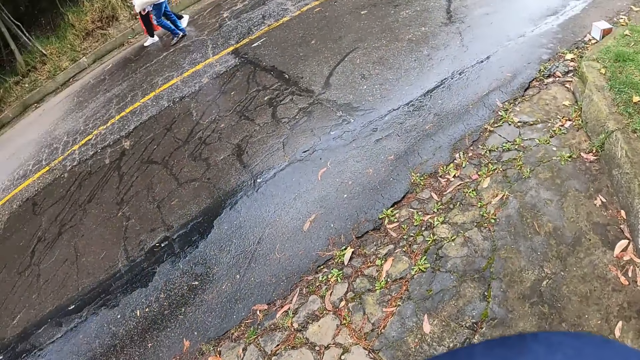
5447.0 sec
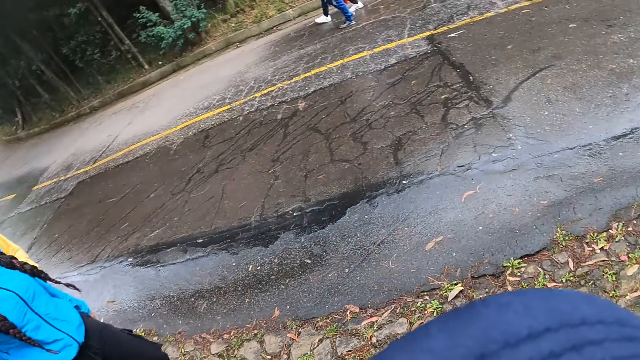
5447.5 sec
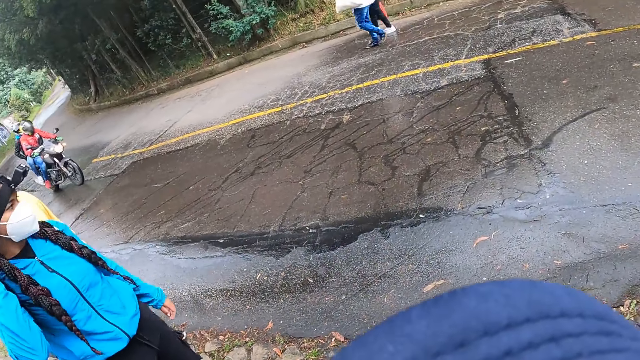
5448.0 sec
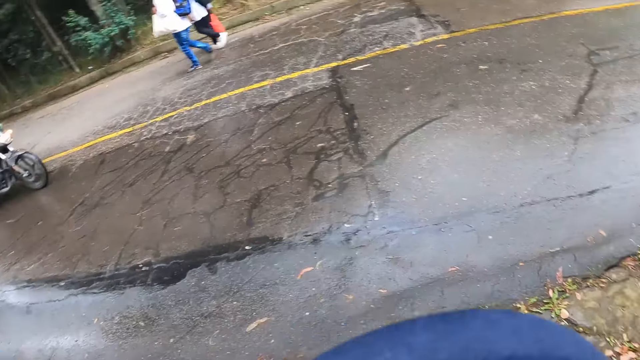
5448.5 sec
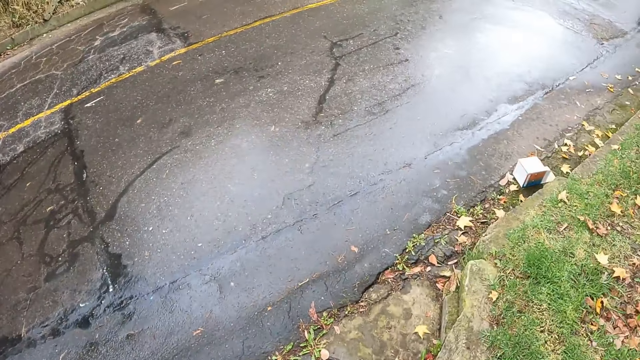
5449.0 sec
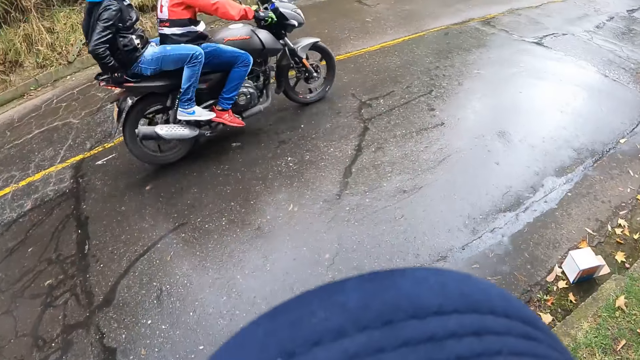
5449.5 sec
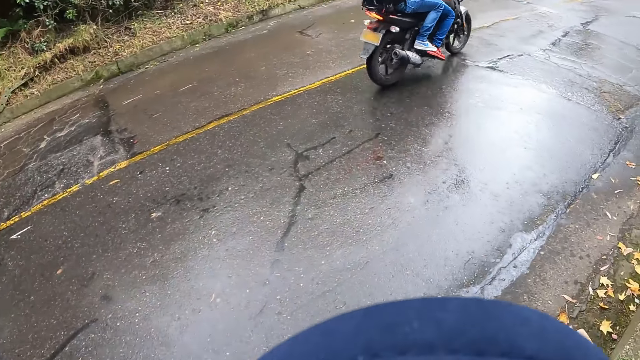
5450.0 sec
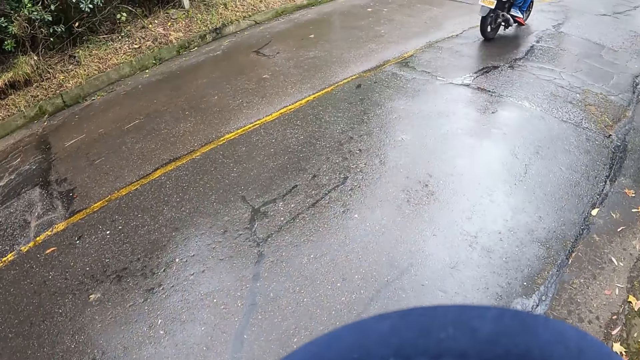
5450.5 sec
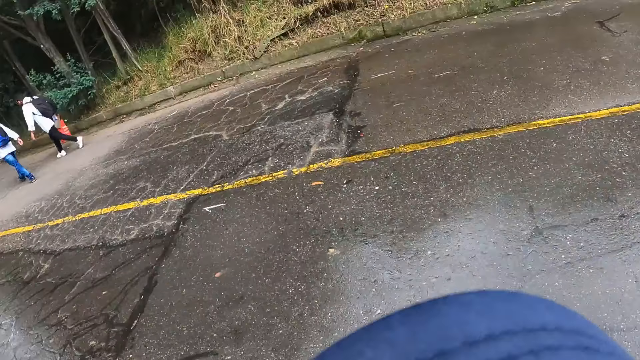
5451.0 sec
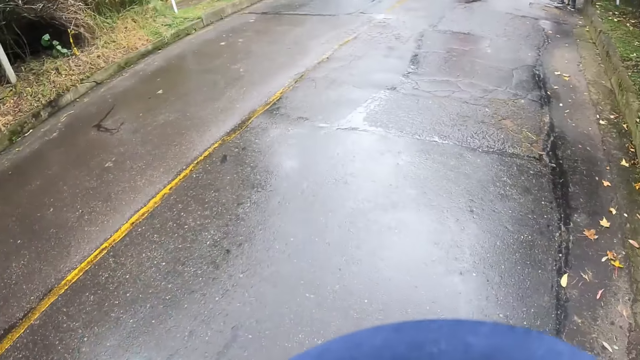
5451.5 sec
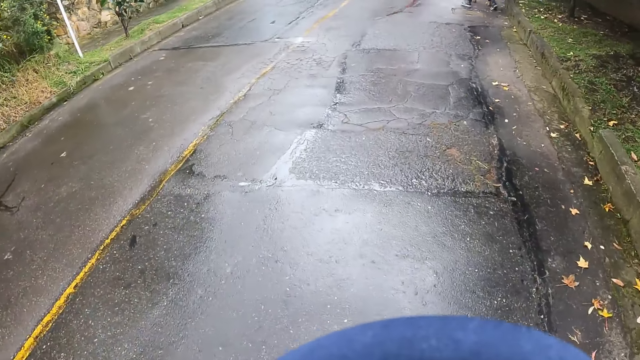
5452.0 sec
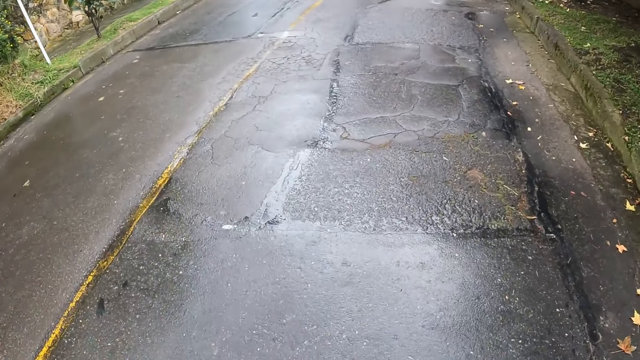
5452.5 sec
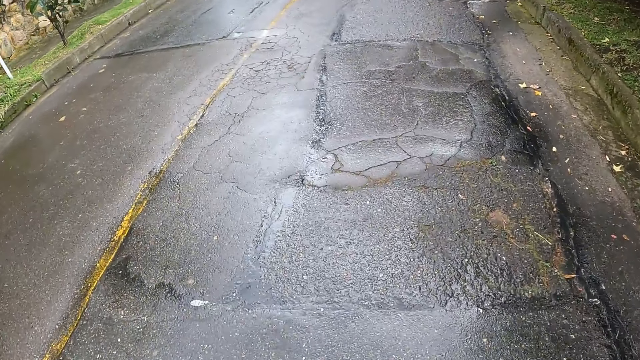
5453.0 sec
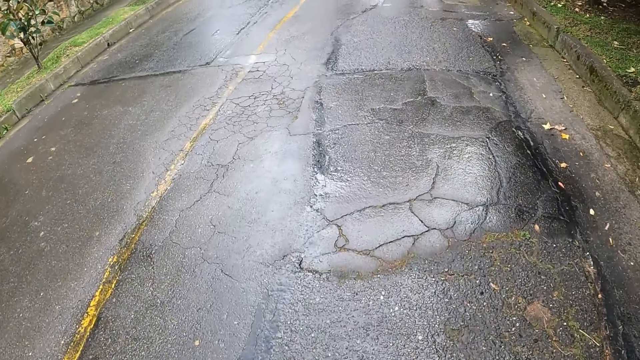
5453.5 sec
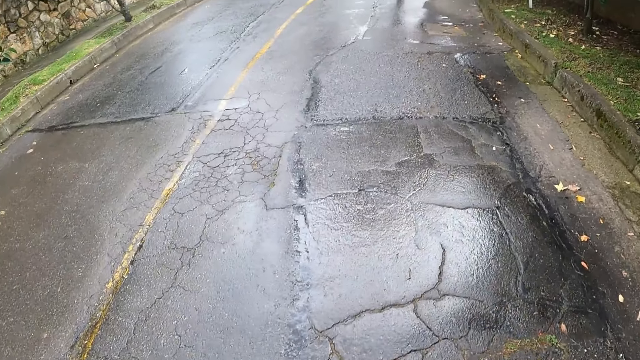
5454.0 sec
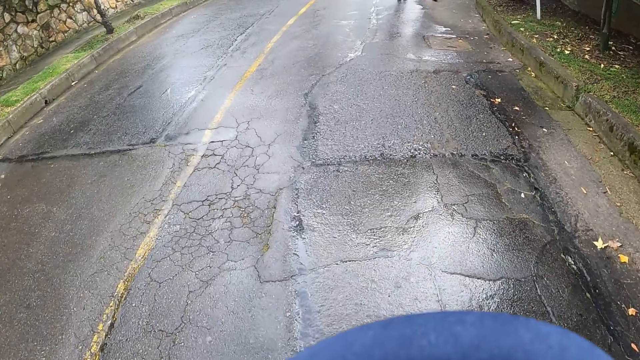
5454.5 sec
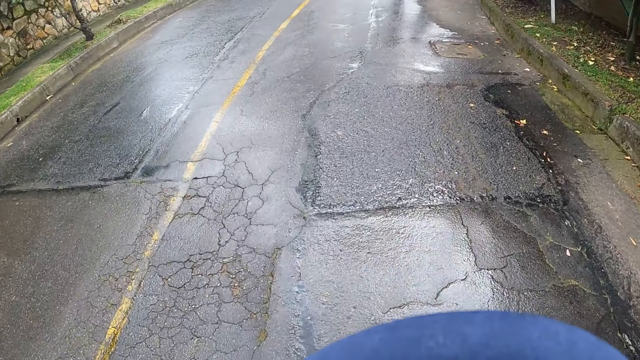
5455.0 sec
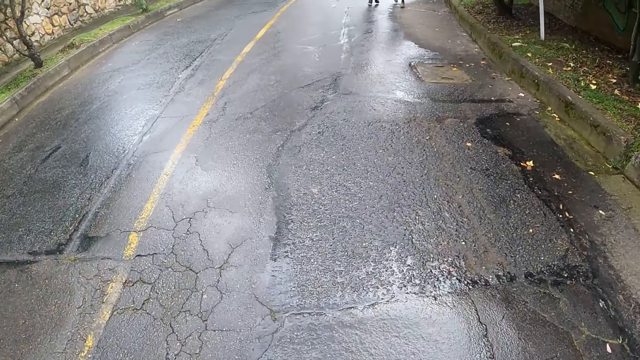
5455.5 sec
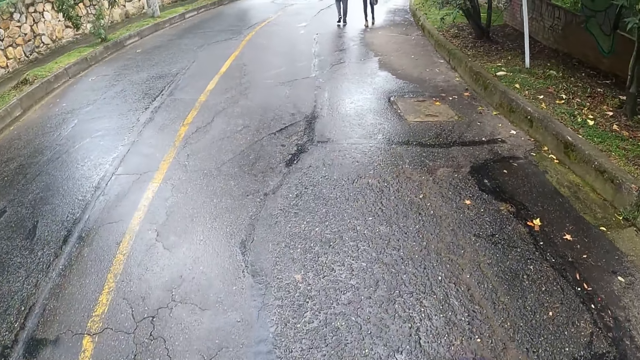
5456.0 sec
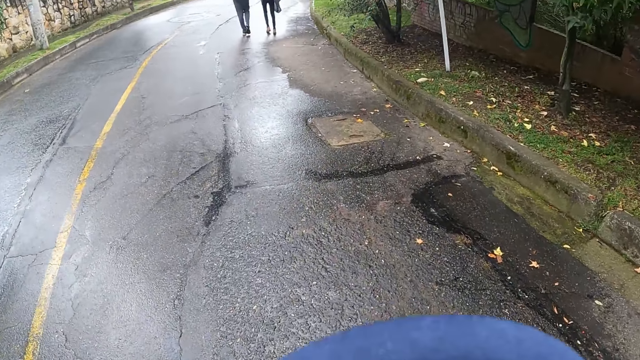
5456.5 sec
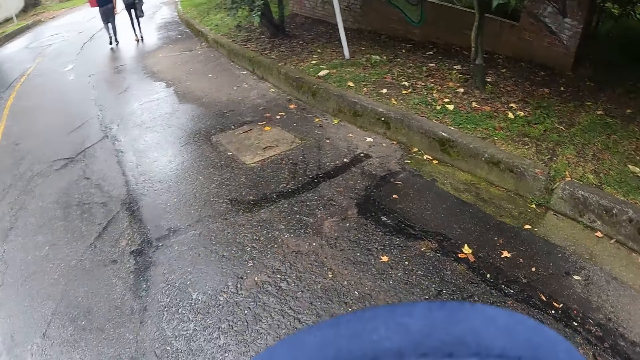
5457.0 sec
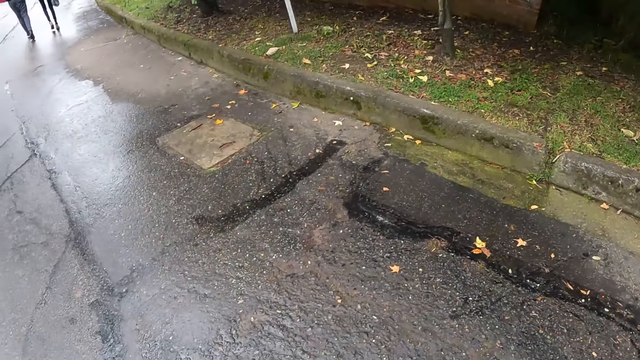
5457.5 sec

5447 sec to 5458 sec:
A motorcycle rides past the camera wearer.

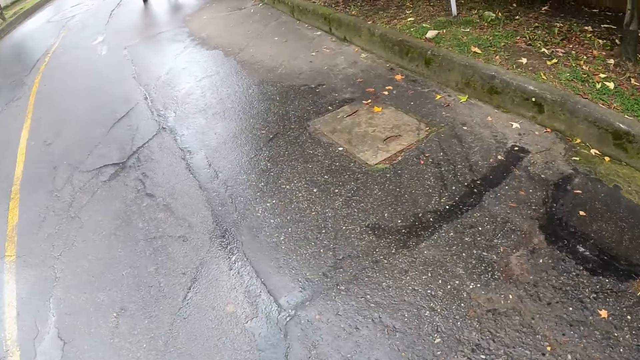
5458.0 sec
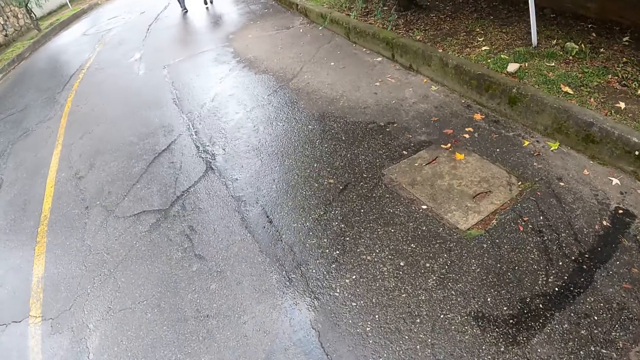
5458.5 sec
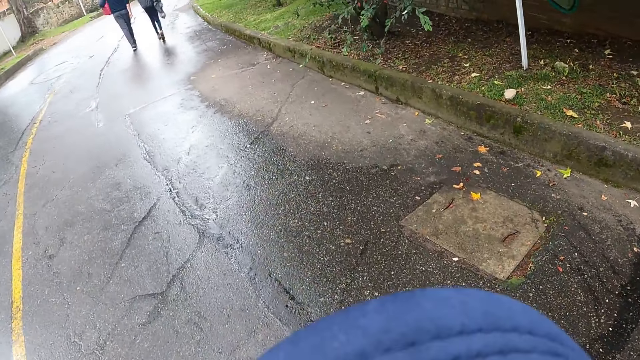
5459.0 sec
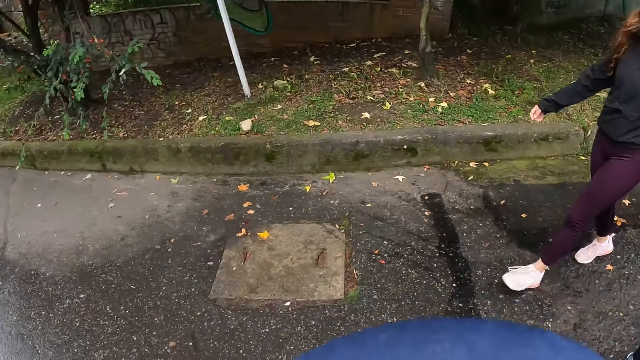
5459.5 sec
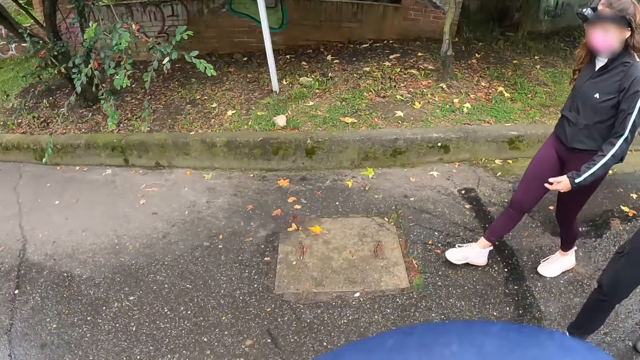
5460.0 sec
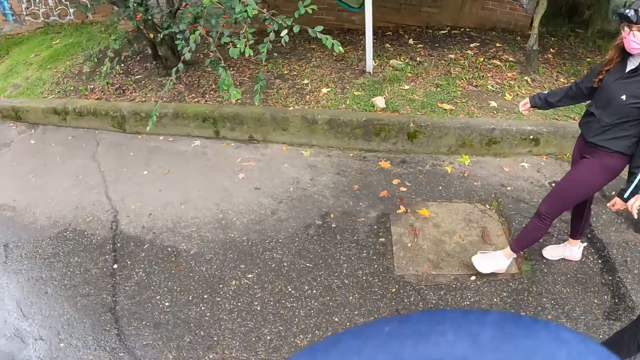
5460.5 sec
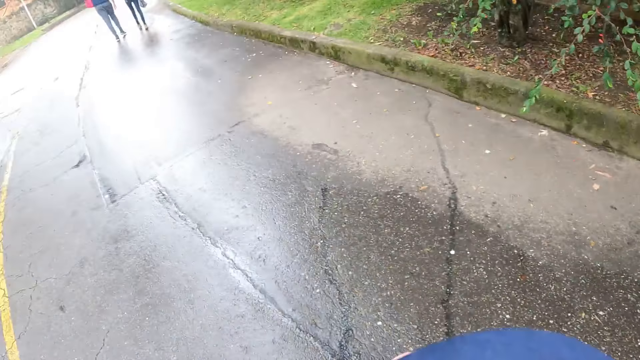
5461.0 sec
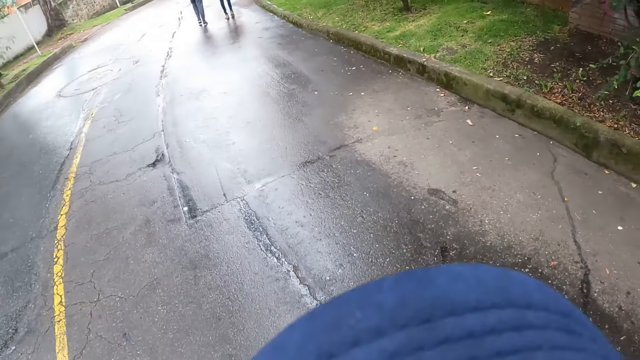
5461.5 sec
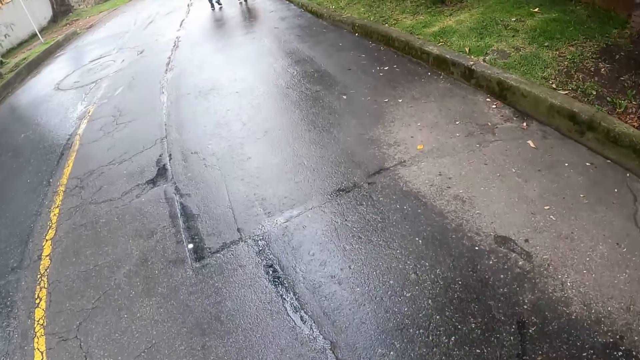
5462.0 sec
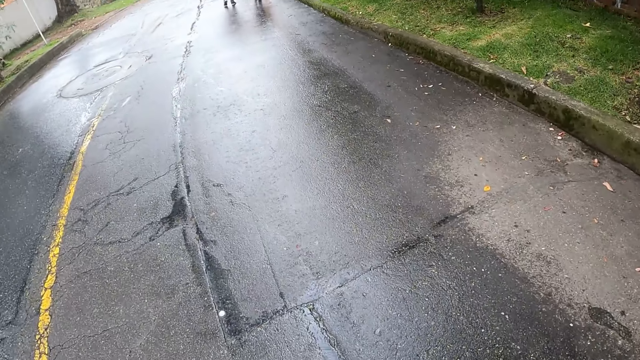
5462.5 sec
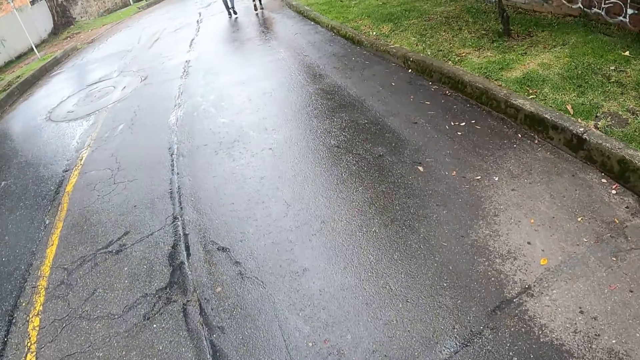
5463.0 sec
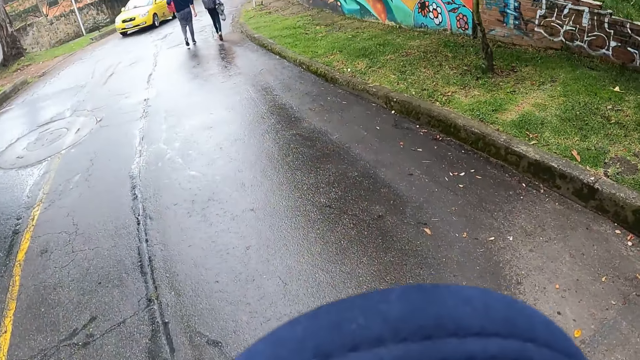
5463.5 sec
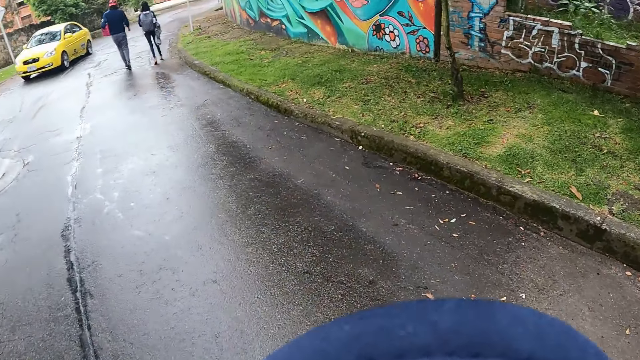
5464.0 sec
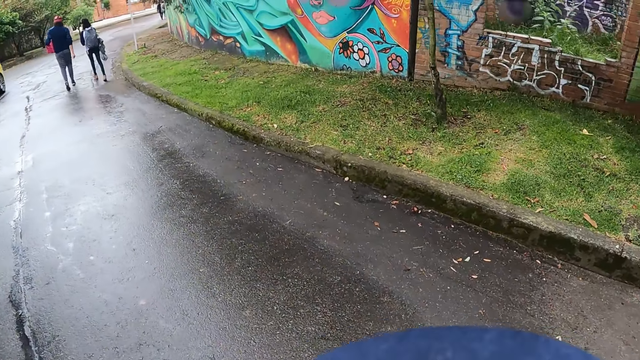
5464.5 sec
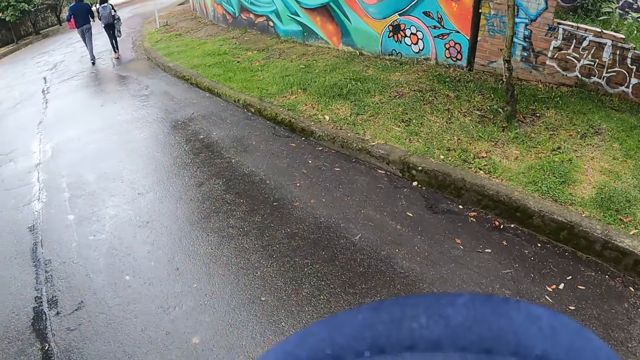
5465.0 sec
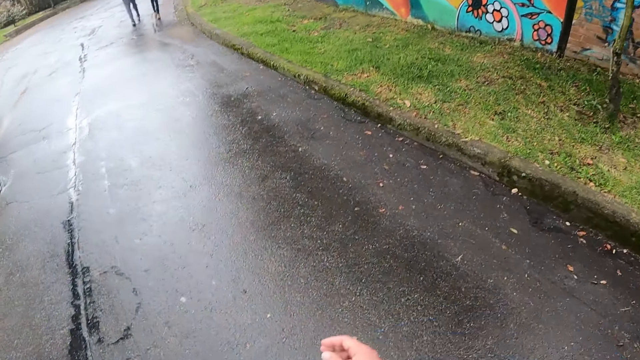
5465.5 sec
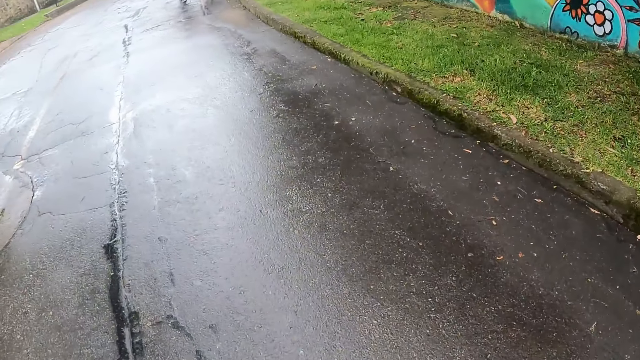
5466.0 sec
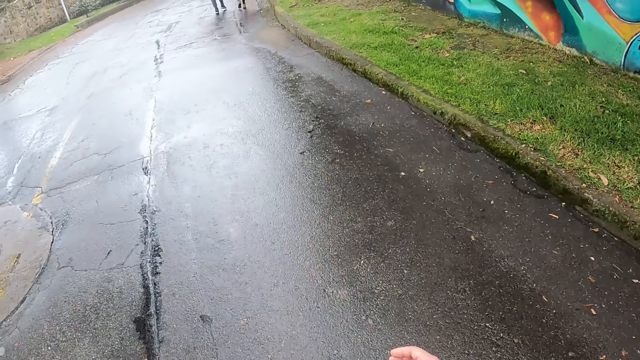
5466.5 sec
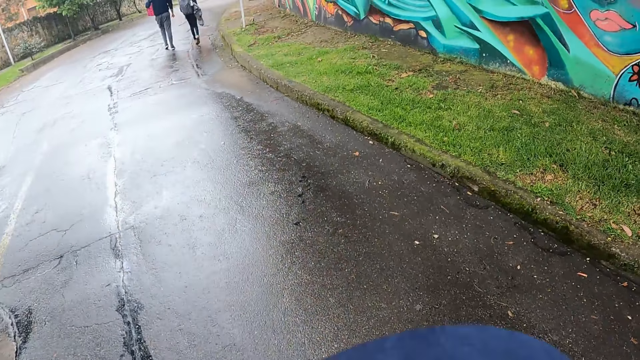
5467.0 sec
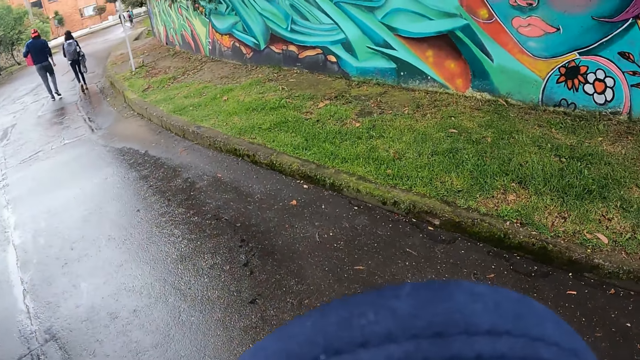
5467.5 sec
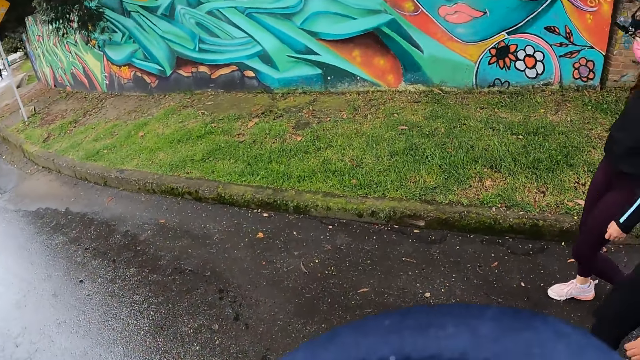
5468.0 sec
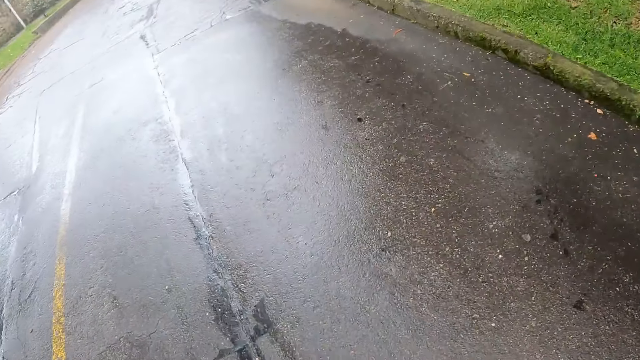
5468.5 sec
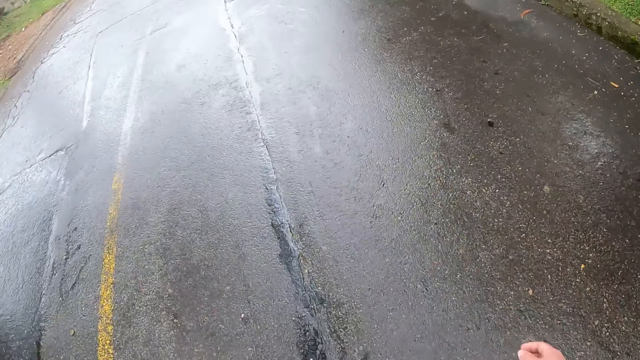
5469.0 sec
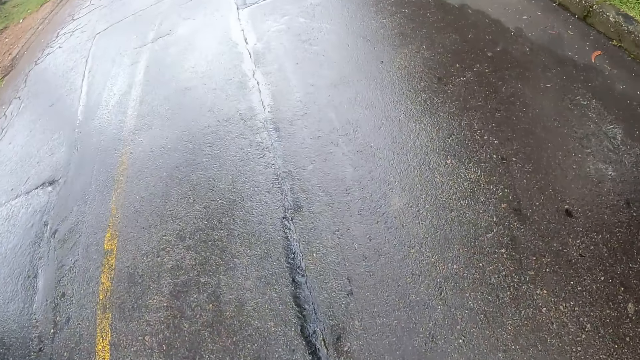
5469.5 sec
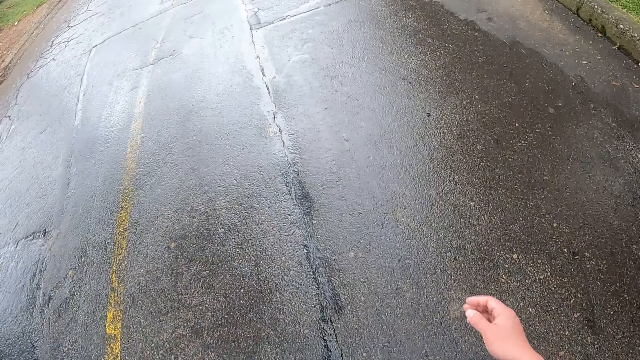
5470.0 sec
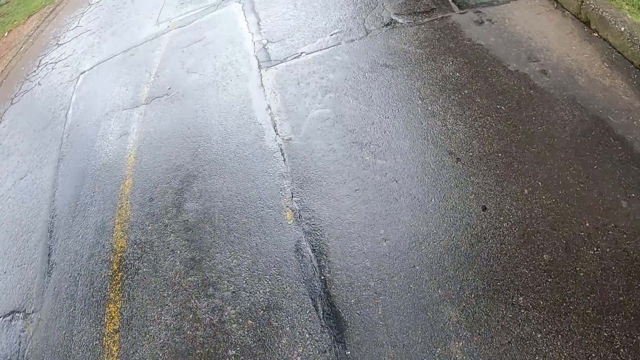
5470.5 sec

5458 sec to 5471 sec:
The camera wearer converses with people. They walk on the road.
